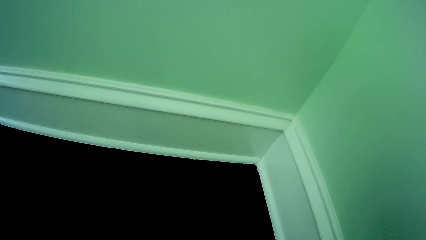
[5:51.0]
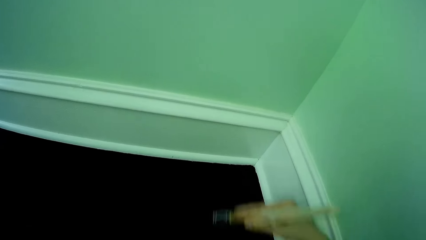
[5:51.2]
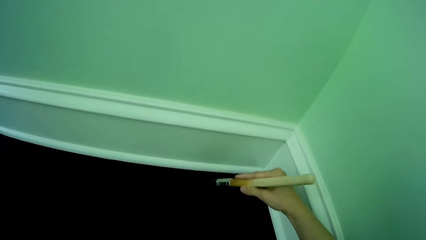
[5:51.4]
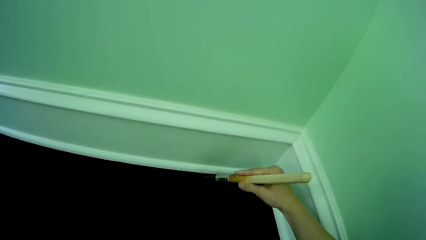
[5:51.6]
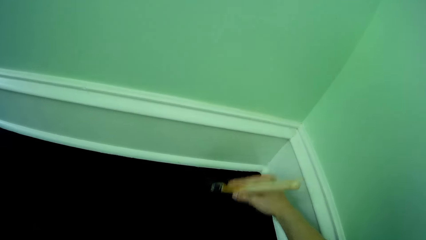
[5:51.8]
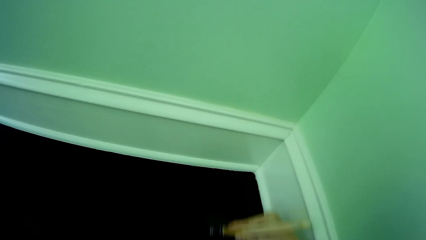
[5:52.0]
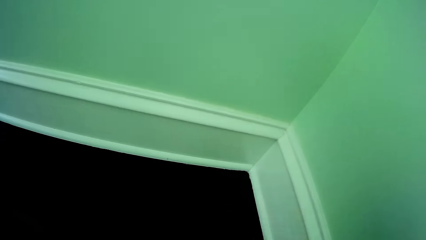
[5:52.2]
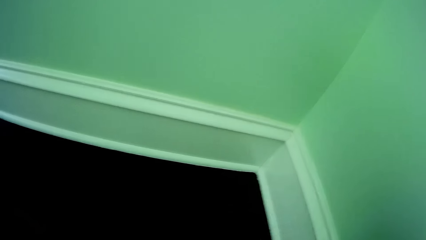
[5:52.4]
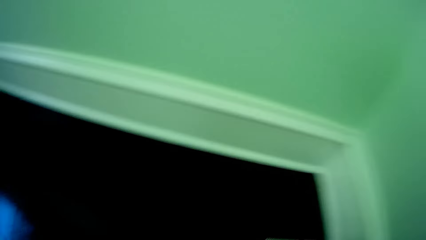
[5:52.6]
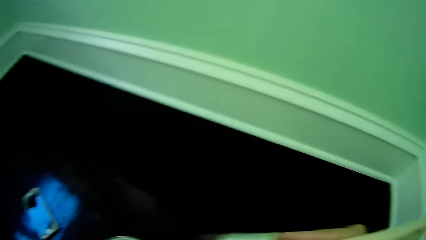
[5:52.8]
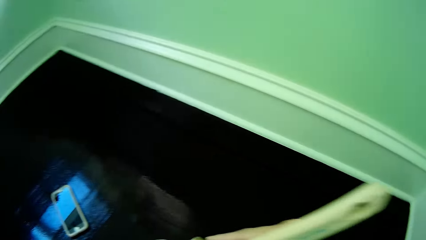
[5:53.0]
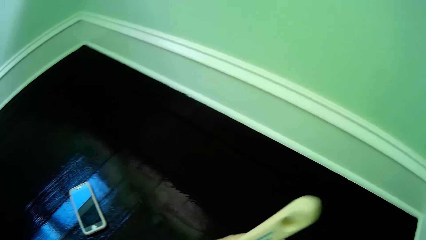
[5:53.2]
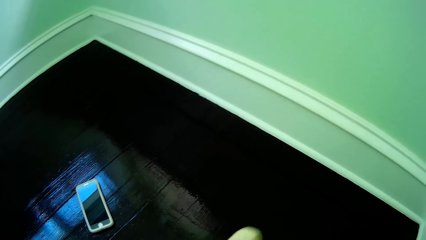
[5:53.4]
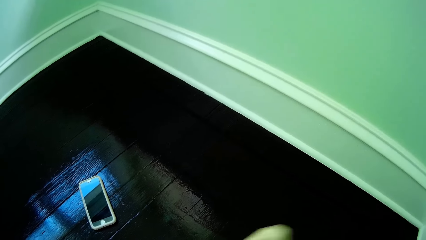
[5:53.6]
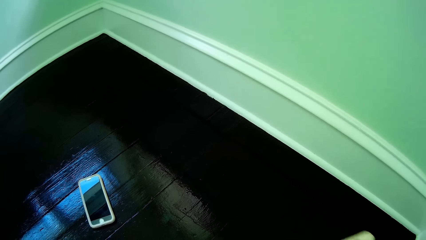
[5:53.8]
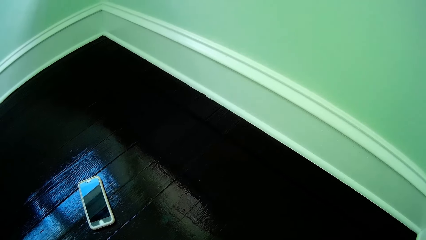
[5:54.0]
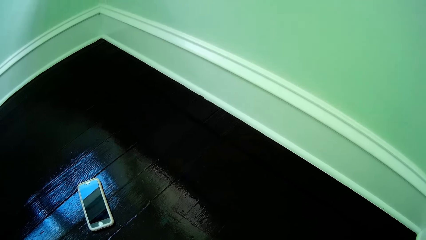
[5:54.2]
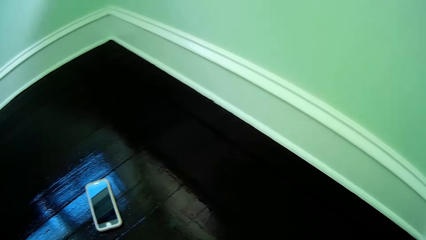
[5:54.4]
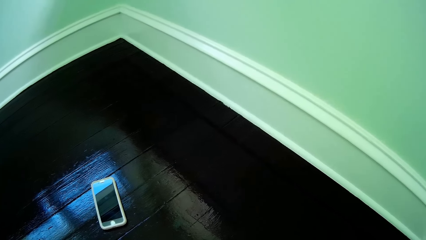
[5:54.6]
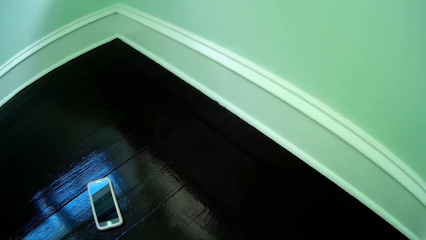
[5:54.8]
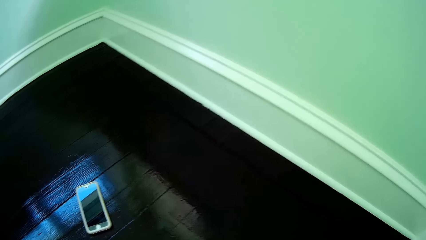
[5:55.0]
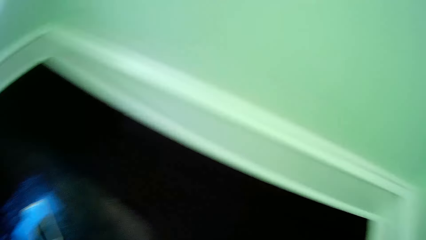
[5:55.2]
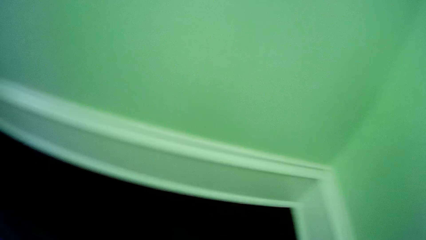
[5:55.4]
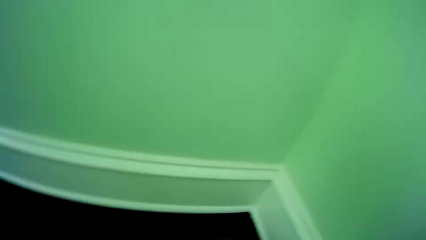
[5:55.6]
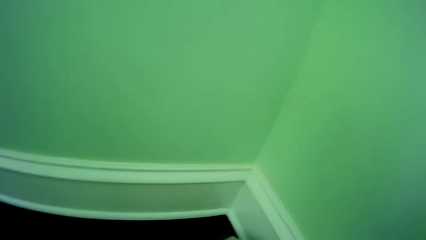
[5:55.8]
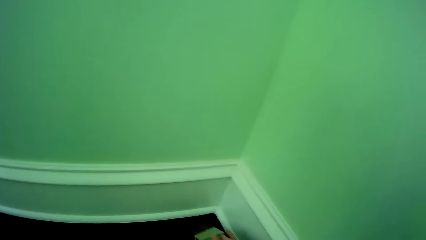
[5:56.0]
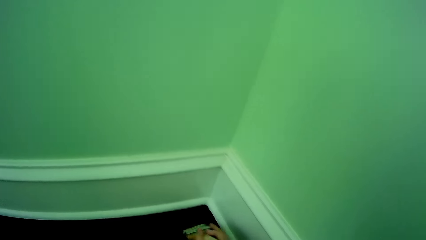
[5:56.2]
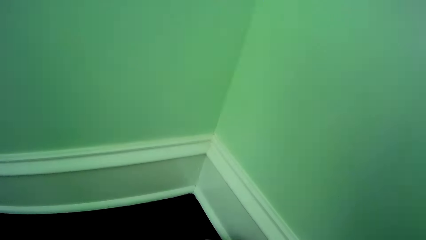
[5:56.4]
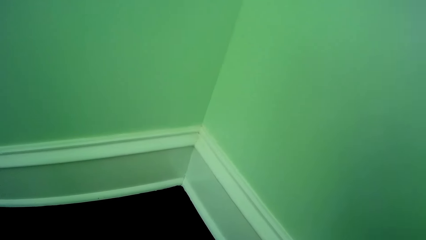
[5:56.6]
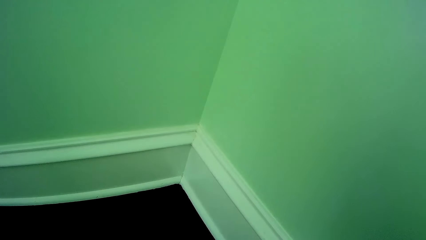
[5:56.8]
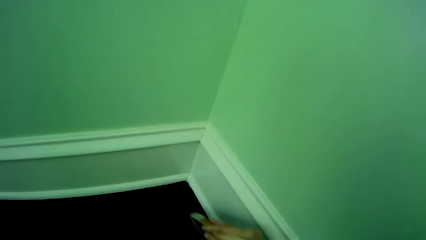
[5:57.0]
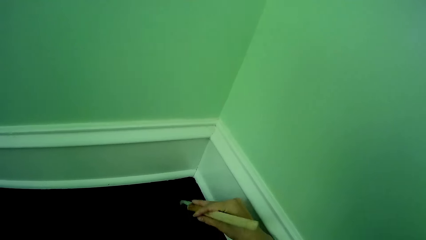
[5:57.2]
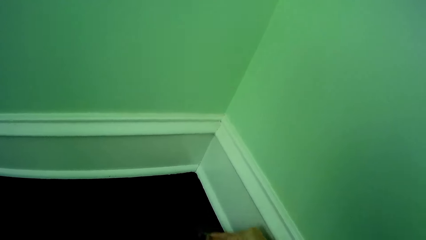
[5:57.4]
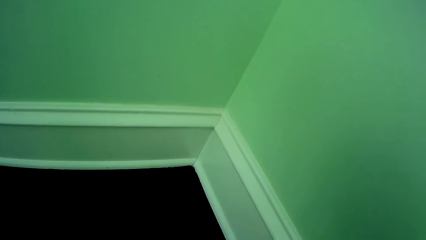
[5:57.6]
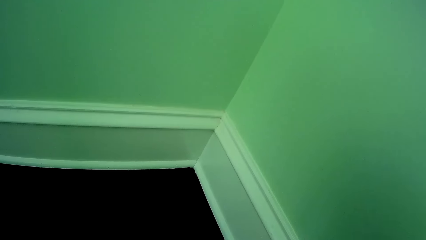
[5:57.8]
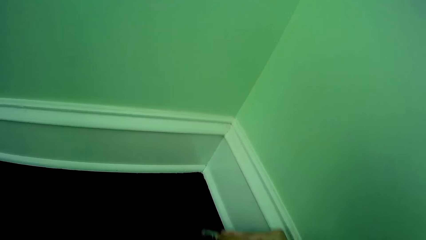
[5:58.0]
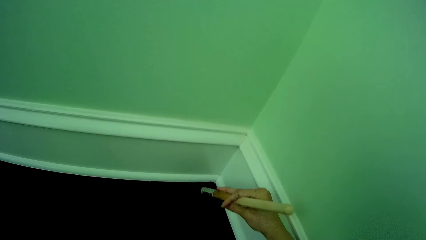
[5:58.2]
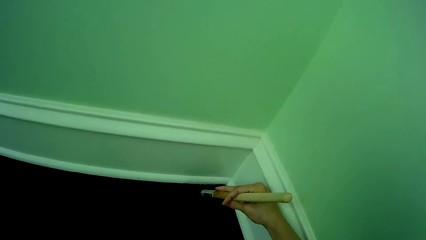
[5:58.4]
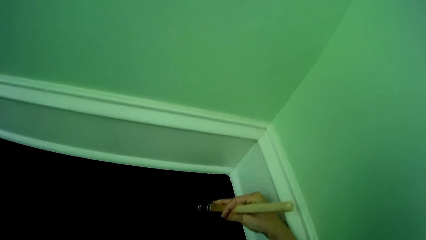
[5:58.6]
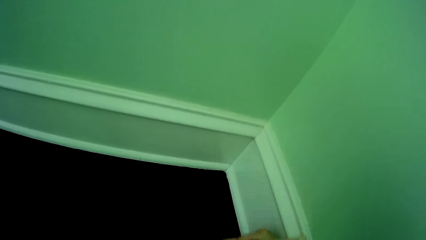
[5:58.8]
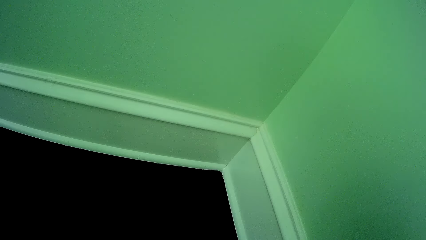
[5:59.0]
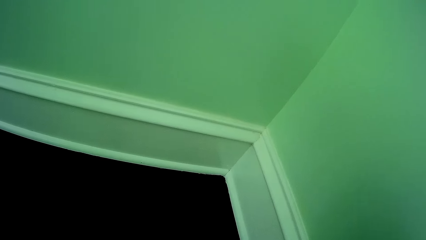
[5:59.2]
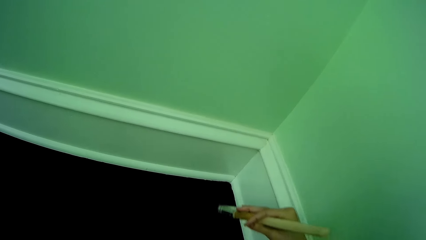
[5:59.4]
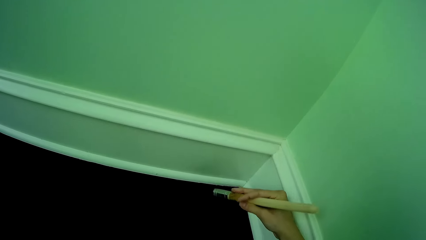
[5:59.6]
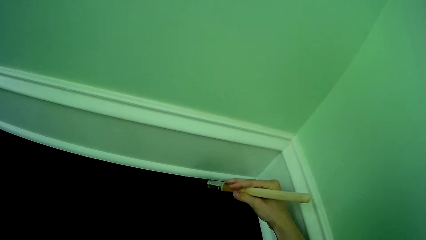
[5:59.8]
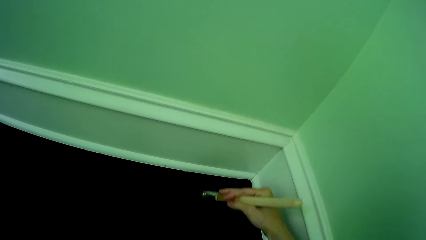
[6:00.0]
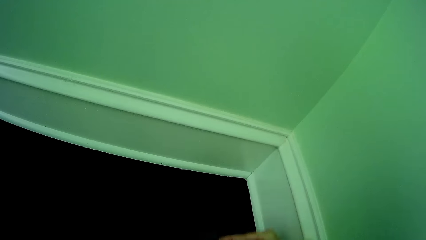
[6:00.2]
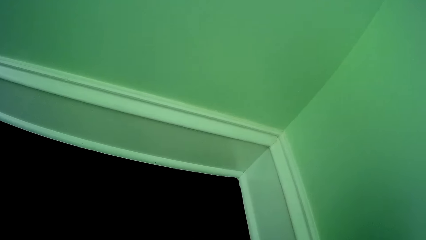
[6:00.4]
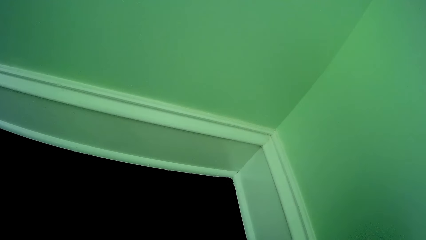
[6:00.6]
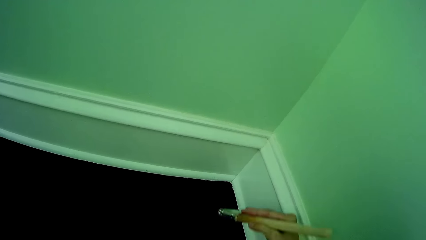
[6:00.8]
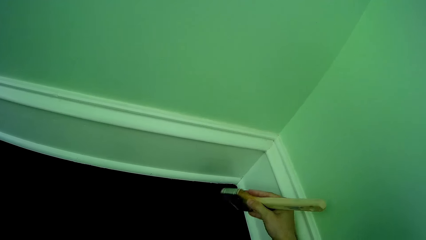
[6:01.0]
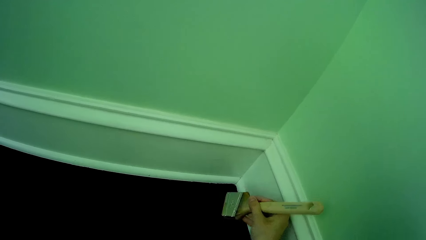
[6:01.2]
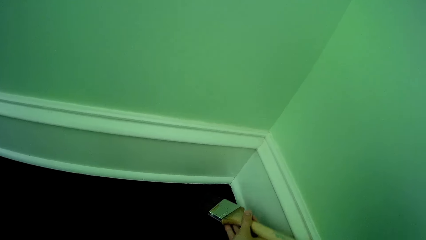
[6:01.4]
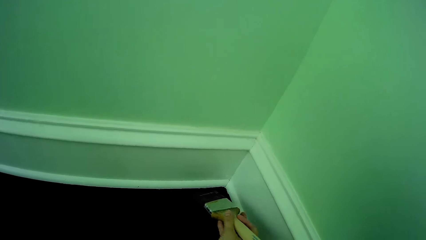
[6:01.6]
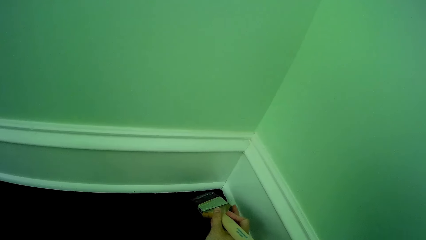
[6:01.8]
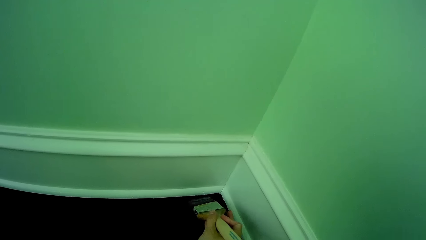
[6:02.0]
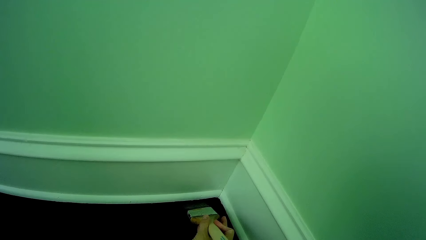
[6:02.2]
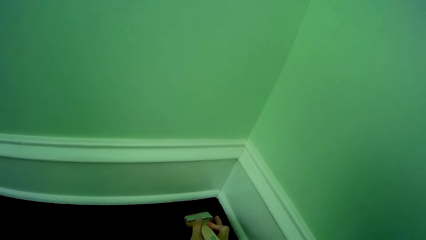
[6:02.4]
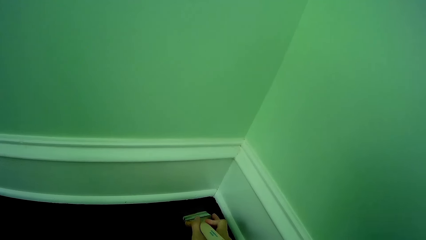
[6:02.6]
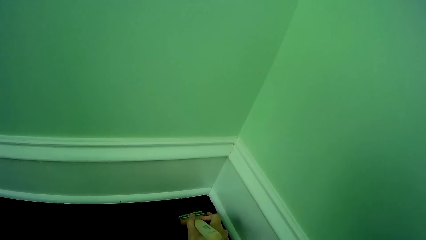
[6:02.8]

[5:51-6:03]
The camera wearer dips the paintbrush in the bucket of paint on the floor with her right hand. She paints the floor with the paintbrush in her right hand.

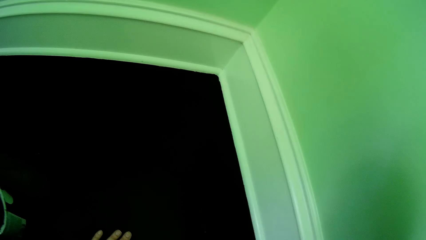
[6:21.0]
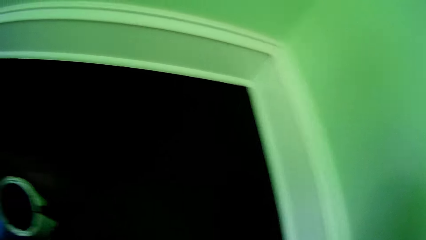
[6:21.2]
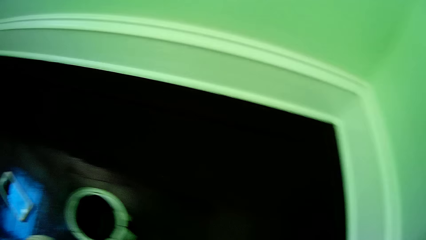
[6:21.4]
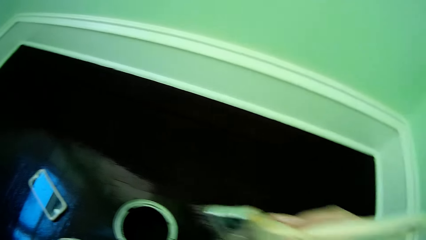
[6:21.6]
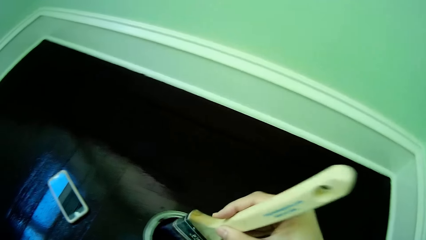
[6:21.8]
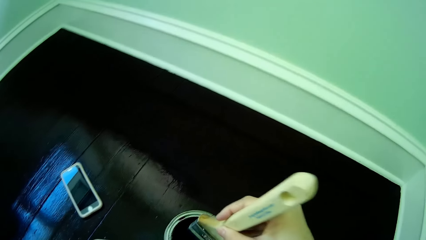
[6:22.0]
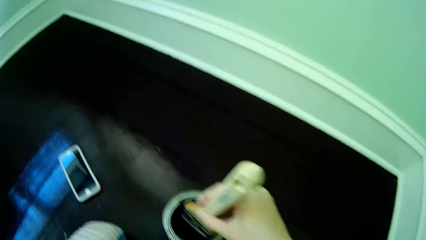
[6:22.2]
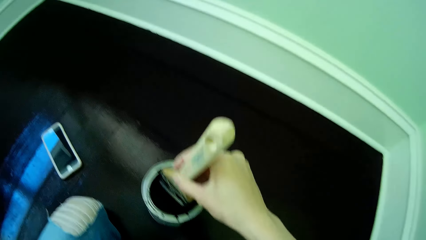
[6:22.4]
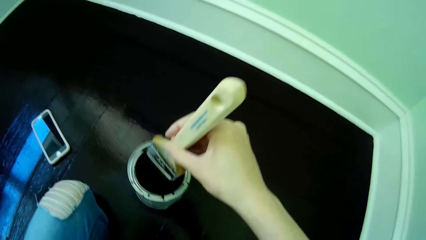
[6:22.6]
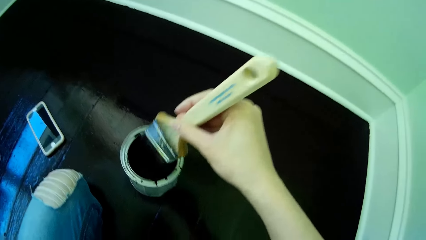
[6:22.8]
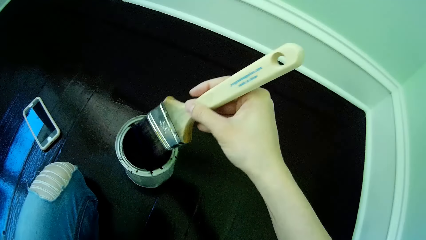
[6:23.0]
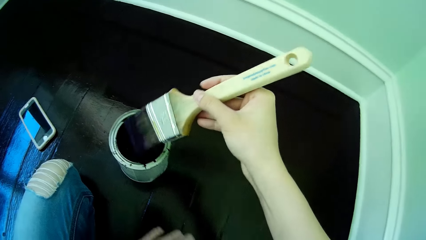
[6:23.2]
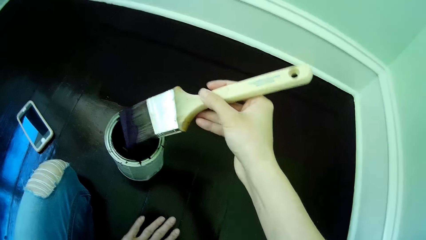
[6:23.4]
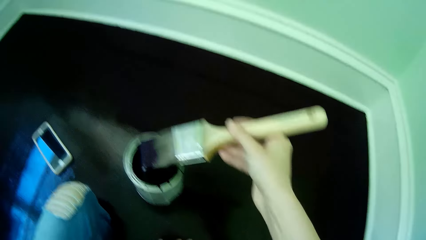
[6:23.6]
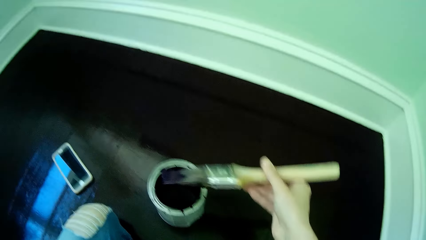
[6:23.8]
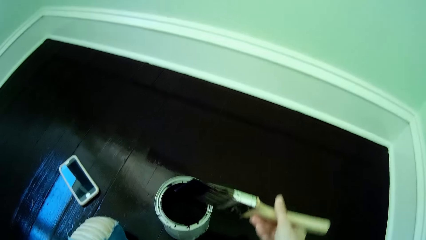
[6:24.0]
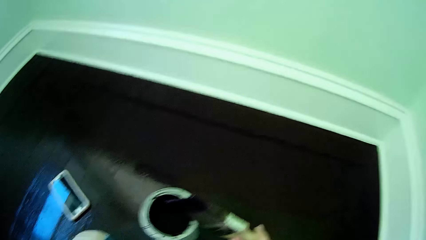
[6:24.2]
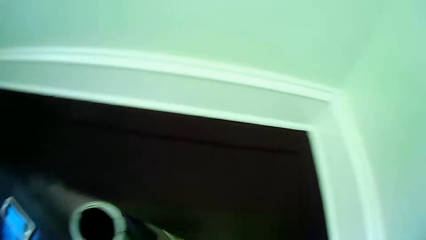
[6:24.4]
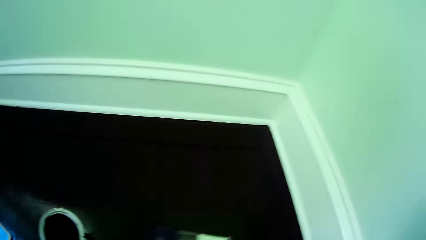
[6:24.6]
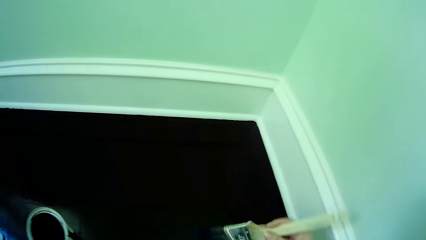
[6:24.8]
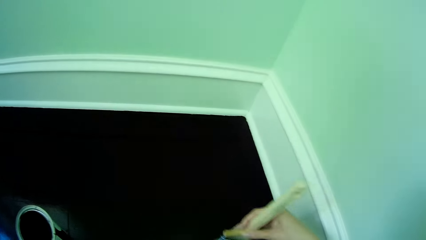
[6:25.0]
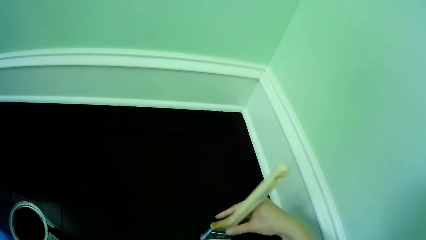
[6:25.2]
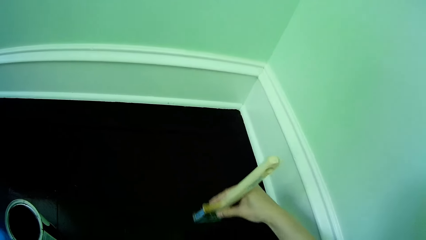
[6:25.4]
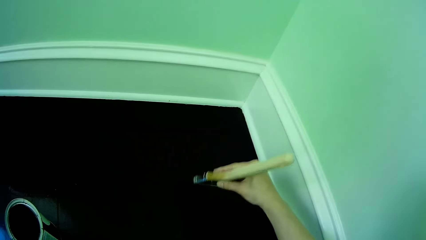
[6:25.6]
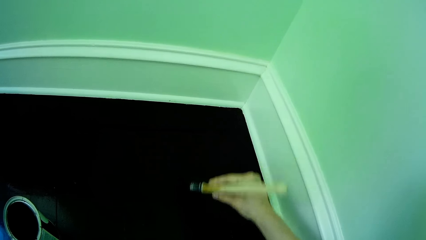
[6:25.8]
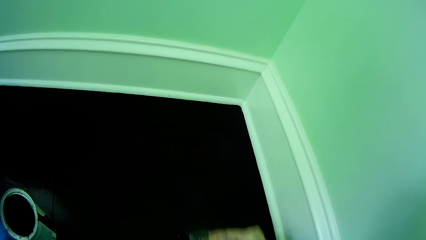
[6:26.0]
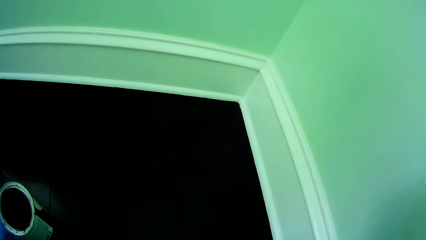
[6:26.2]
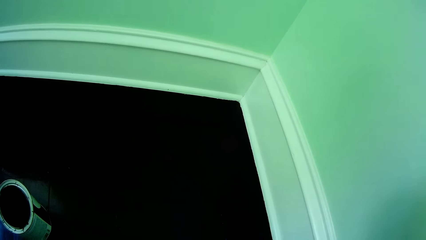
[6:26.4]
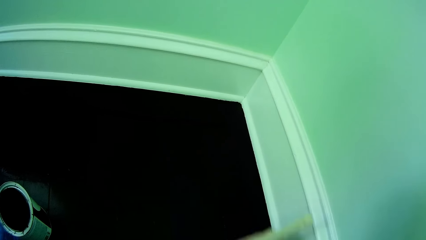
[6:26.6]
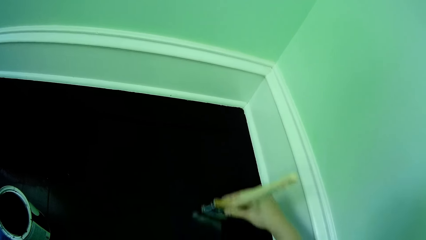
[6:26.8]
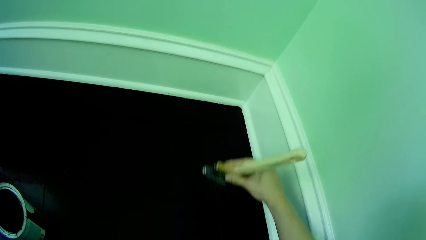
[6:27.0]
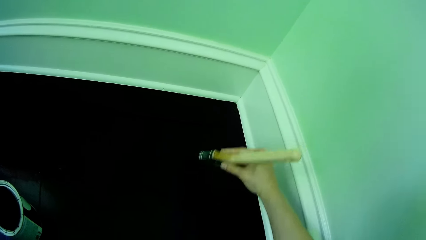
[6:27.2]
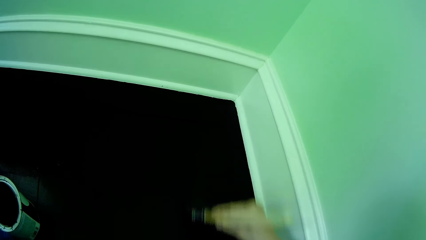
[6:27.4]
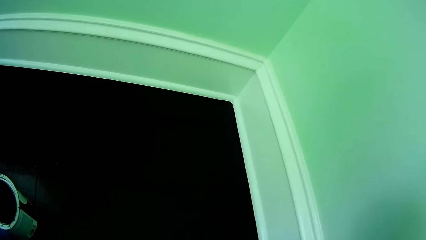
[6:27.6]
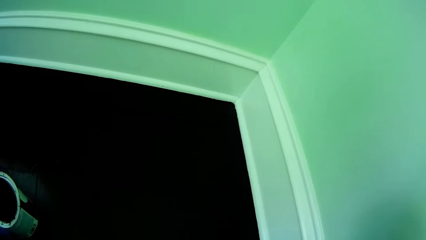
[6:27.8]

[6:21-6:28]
The camera wearer dips the paintbrush in the bucket of paint on the floor with her right hand. She paints the floor with the paintbrush in her right hand.
